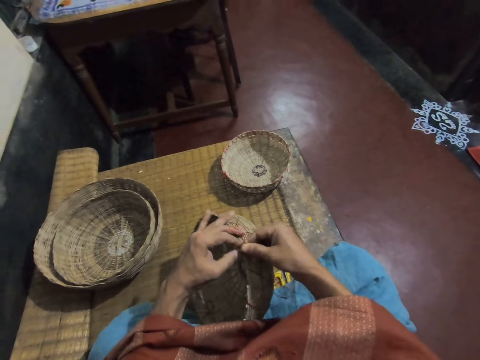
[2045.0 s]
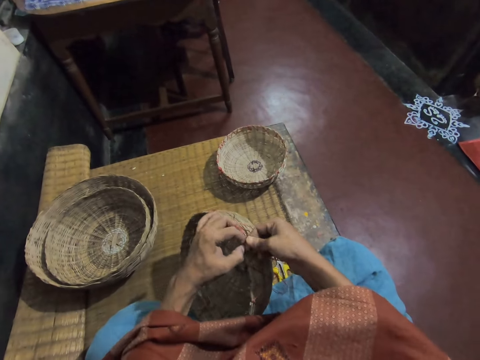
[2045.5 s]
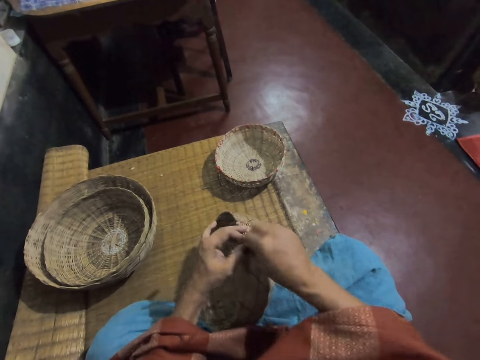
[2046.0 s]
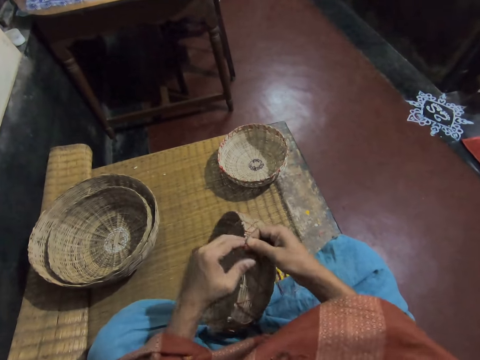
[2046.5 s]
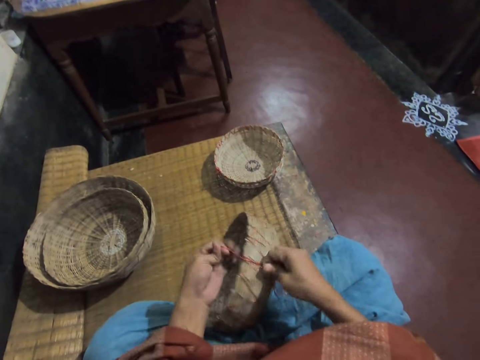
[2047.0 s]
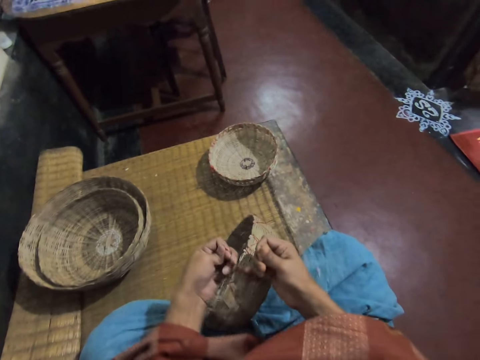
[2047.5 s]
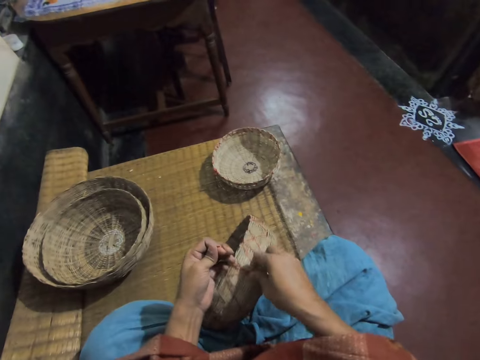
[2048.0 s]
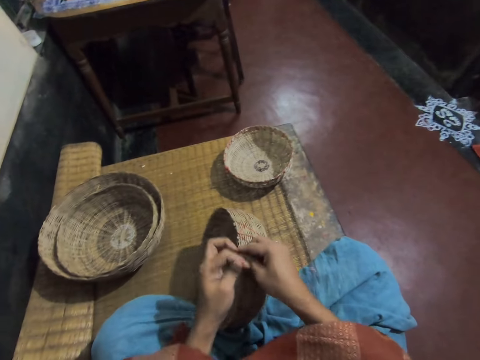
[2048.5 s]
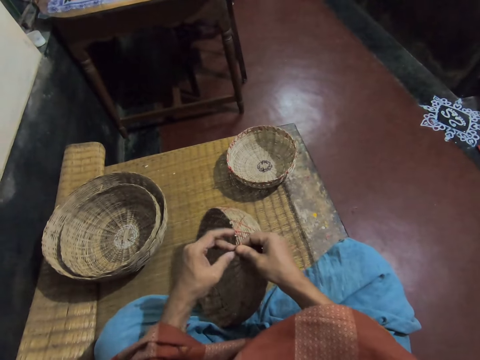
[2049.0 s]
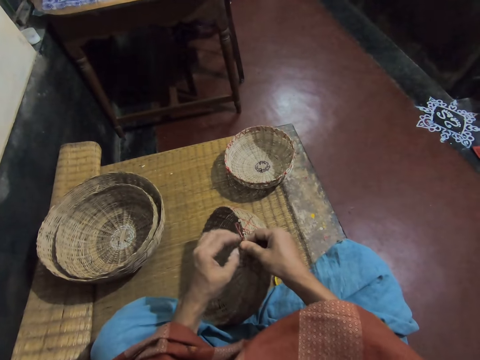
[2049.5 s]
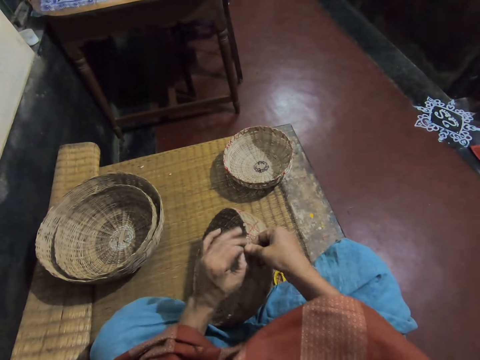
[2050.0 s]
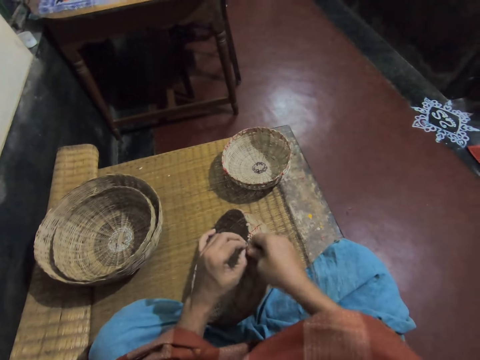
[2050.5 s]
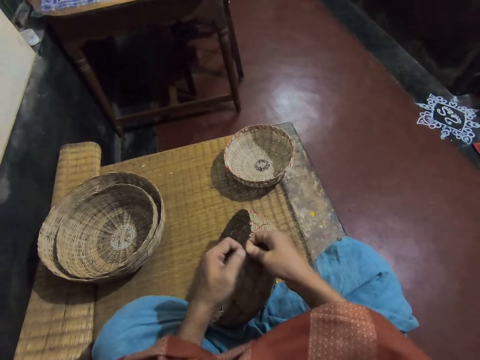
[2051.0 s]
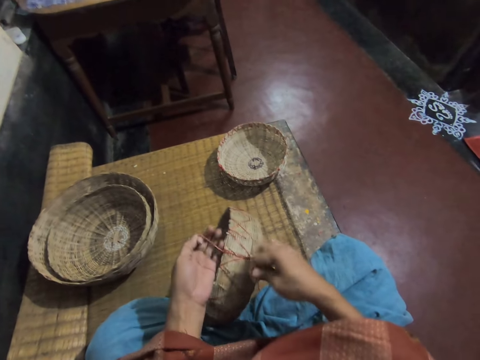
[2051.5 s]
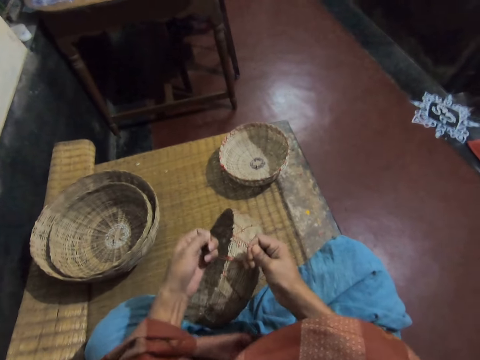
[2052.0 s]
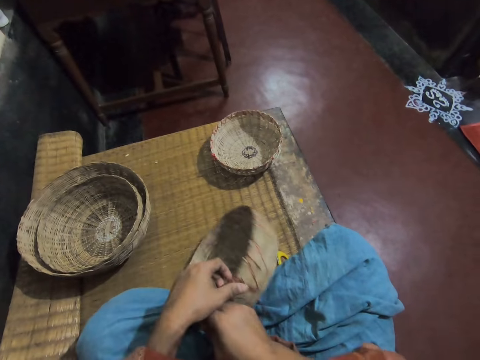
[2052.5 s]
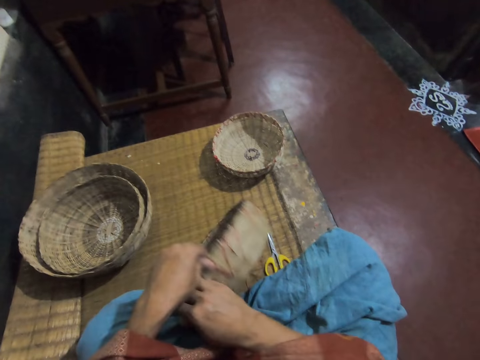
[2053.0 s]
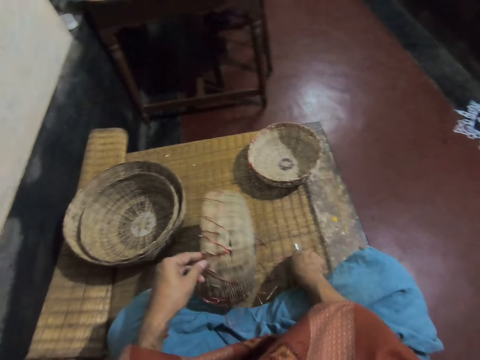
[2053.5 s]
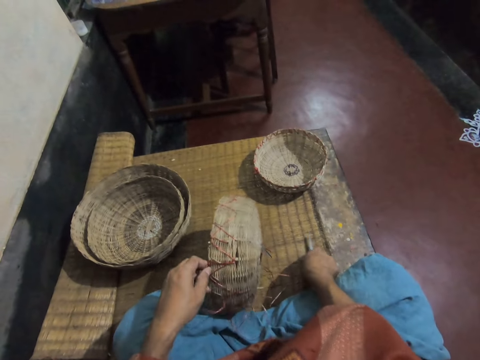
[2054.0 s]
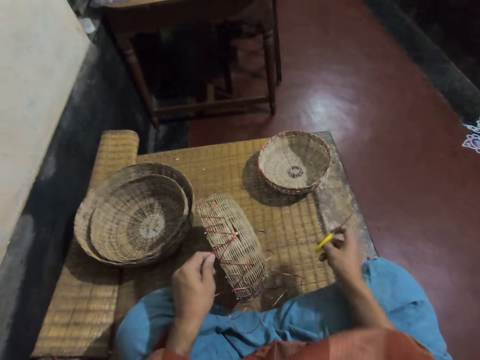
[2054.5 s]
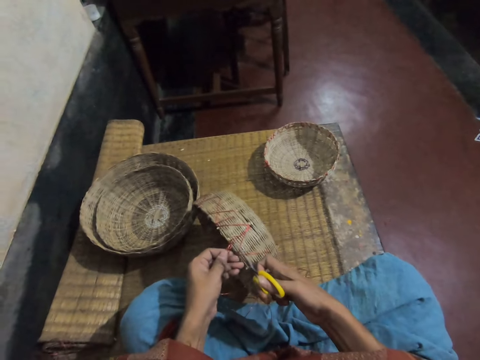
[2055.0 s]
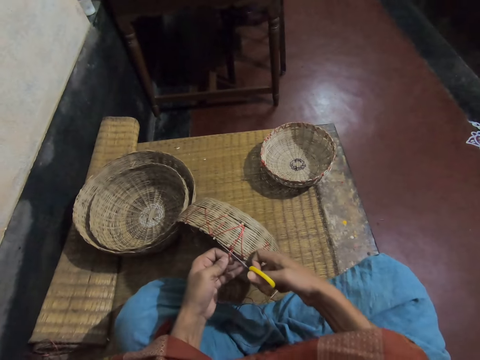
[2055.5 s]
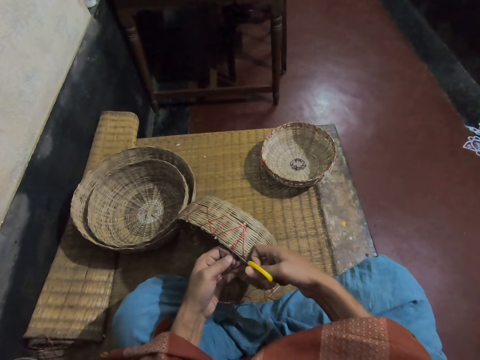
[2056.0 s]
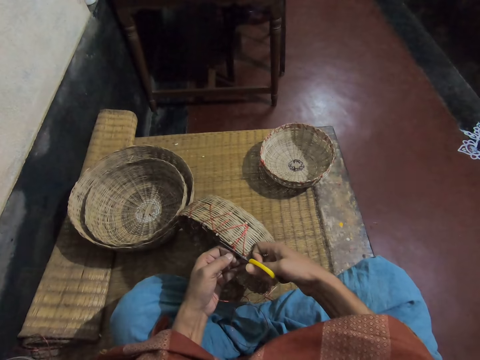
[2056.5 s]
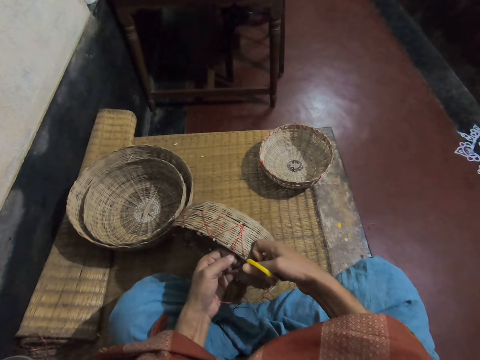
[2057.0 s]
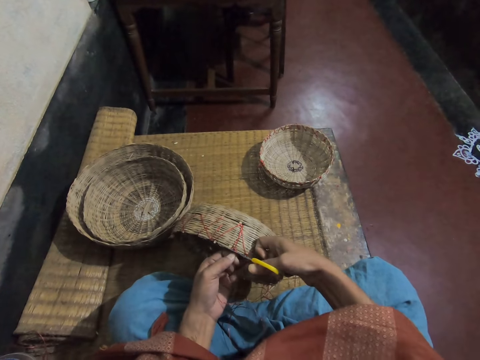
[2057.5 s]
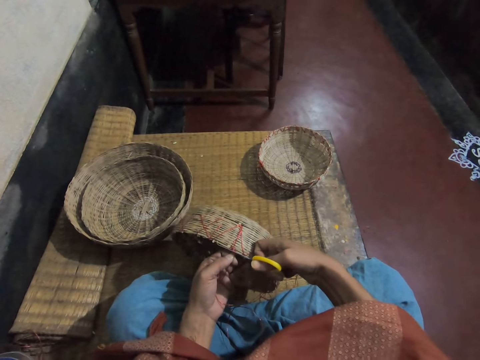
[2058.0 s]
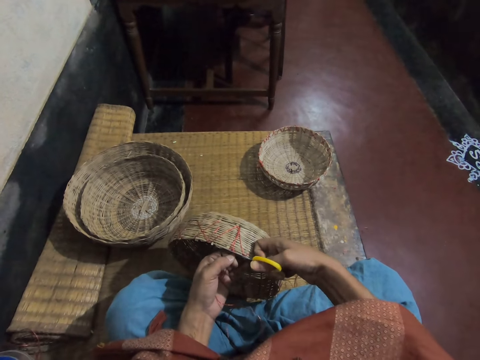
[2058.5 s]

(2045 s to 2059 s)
The camera wearer picks up scissors from a mat with her right hand. She cuts thread on the basket with the scissors in her right hand.

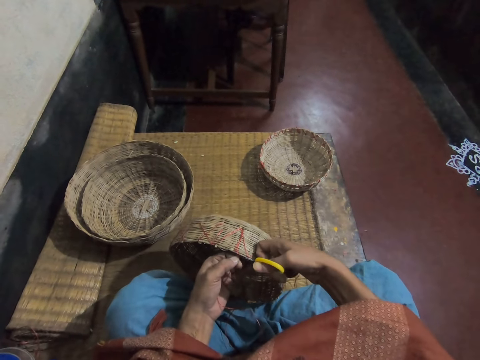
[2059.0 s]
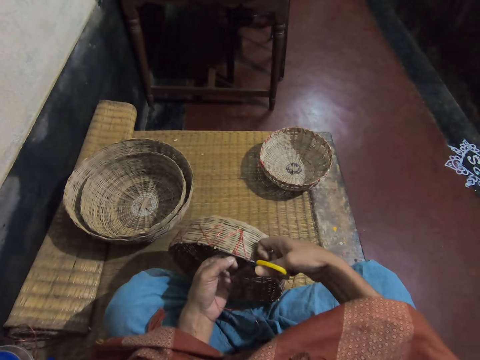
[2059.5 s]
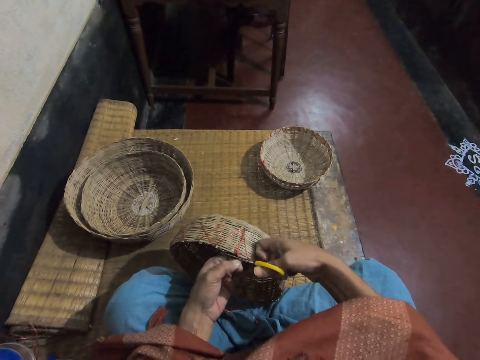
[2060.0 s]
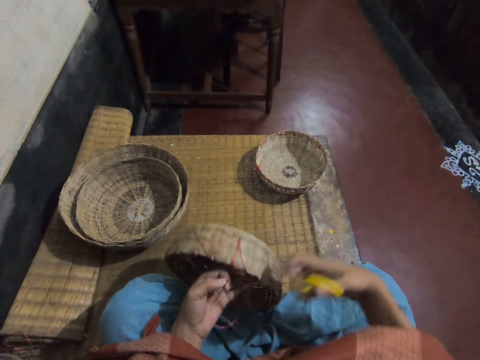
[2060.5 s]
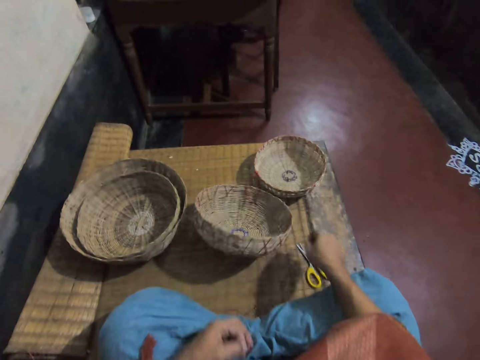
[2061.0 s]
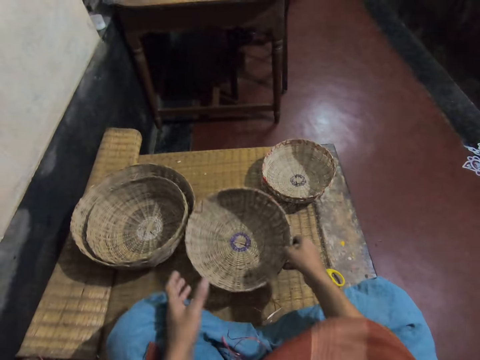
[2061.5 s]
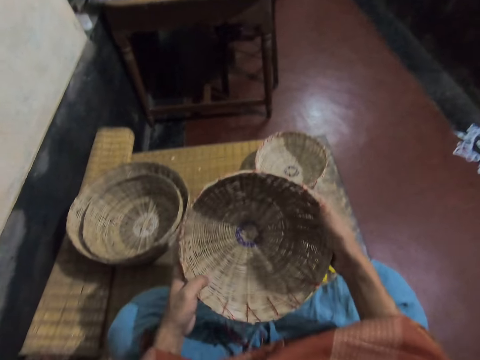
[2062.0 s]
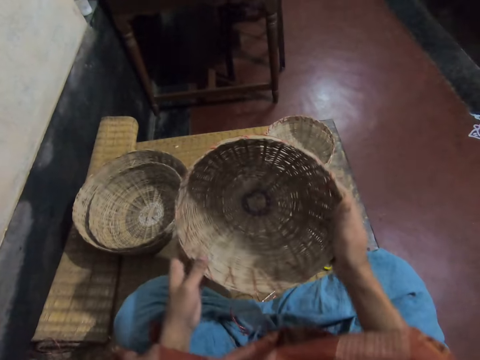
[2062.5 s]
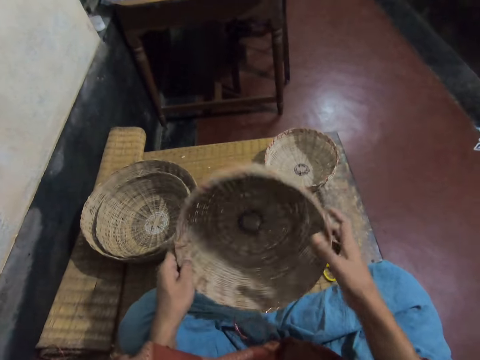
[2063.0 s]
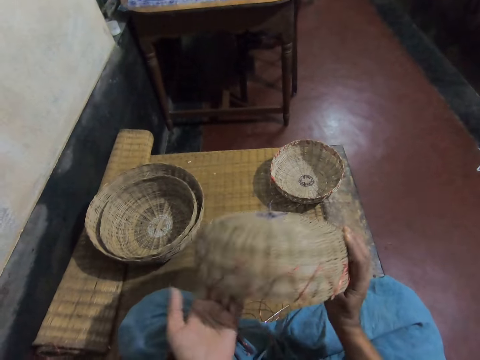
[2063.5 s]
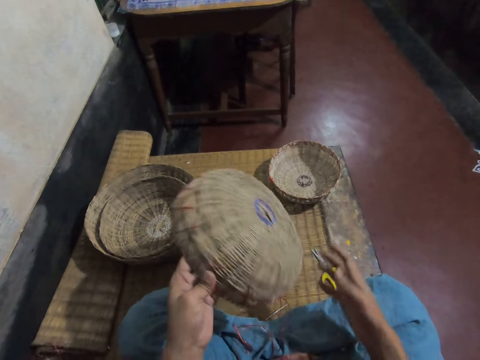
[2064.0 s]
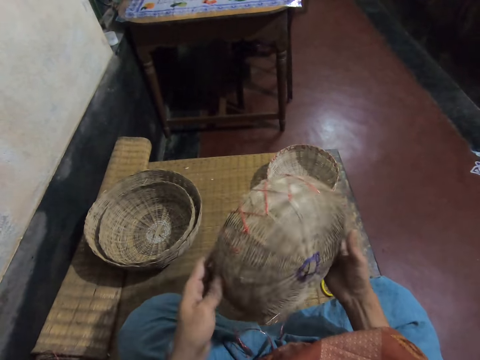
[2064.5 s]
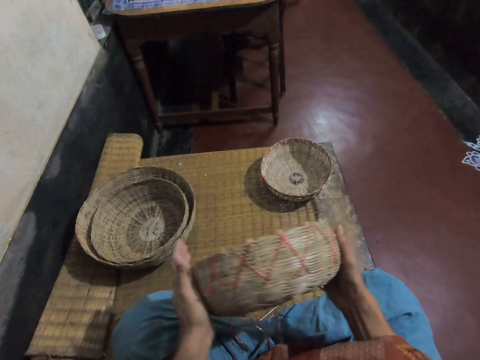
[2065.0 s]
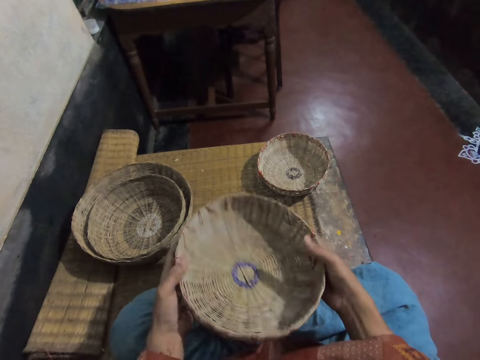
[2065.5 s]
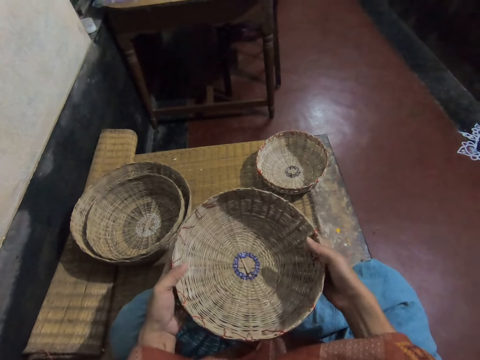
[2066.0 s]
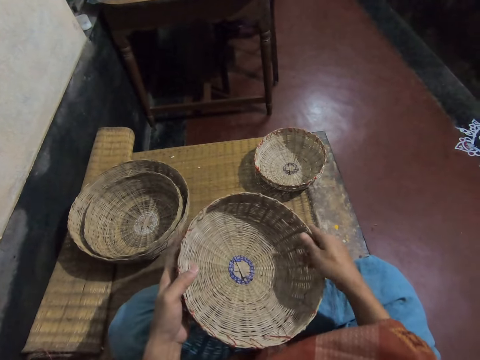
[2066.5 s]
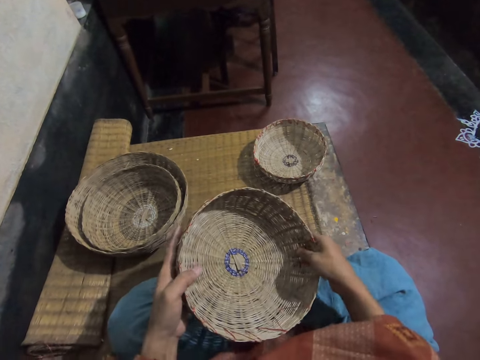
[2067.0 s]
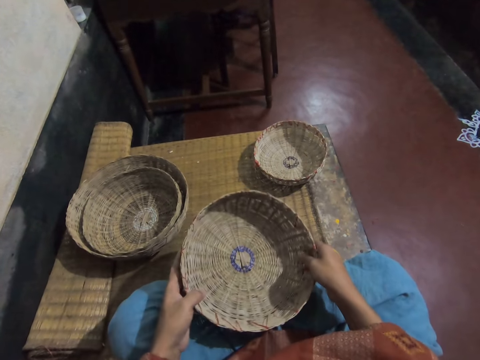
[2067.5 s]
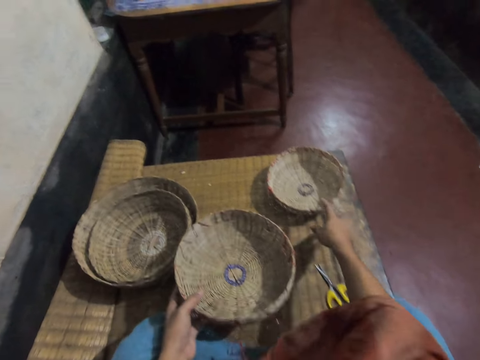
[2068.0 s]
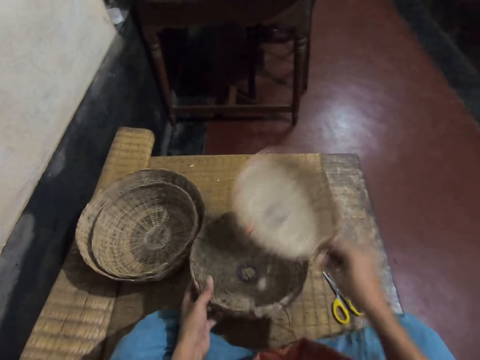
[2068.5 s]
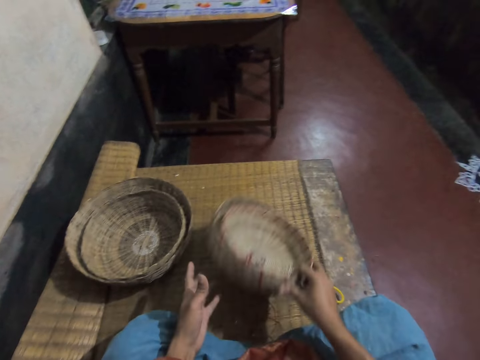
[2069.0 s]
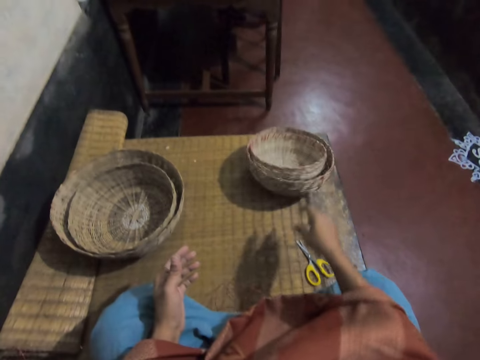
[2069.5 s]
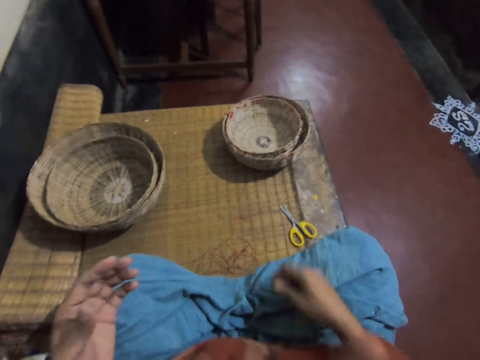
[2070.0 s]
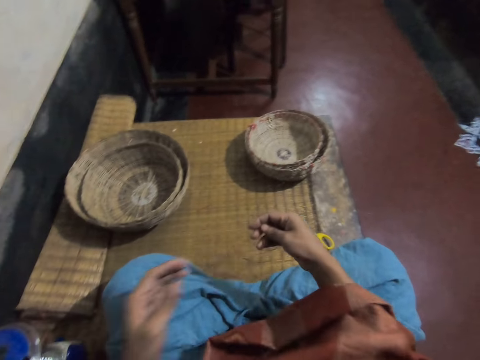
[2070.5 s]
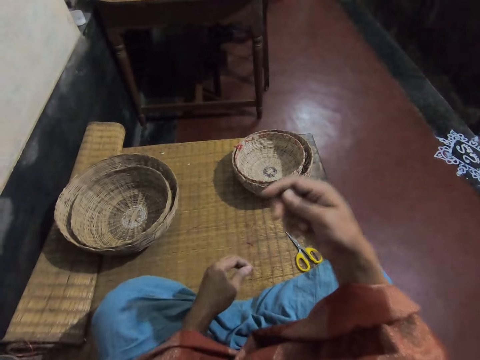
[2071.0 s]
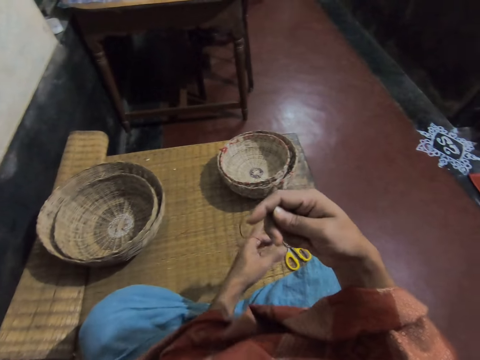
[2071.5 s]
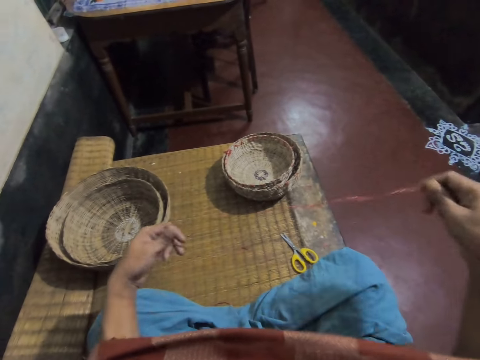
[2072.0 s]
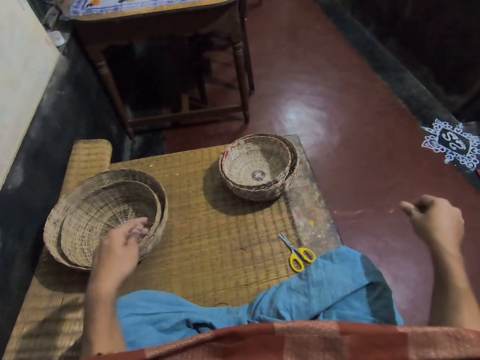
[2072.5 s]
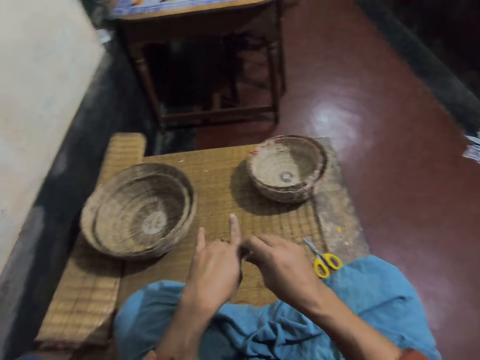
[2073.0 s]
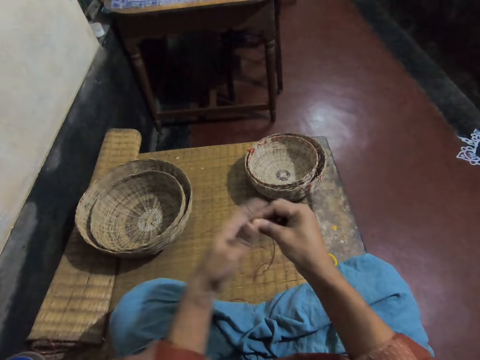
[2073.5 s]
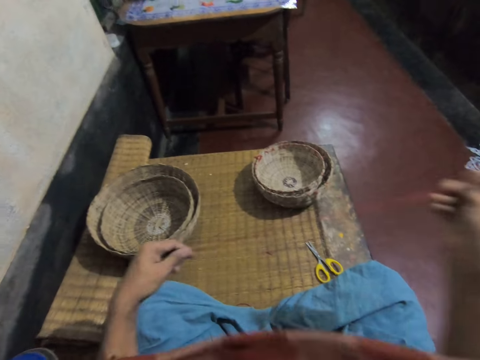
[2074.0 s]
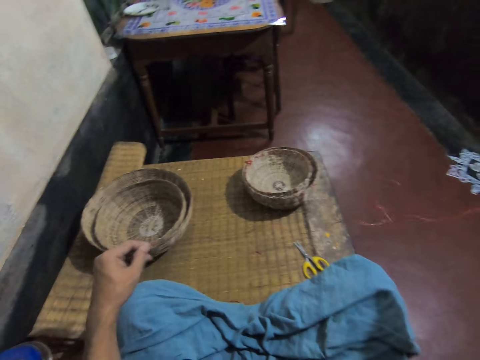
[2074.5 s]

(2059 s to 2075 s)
The camera wearer drops the scissors on the mat with her right hand. She picks up the basket. She turns the basket in her hands. She picks up another basket on the mat. She moves the other basket from the mat with her right hand to the basket in her left hand. She passes both baskets from her left hand to her right hand, and drops both baskets on the mat with her right hand. She picks up a thread. She adjusts the needle and the thread with her hands. She stretches the thread on her hands.
